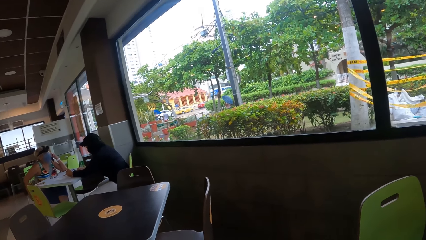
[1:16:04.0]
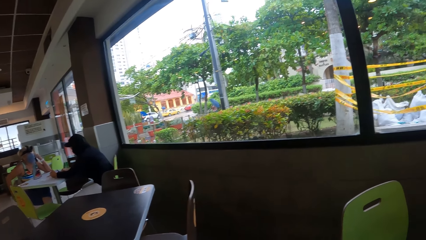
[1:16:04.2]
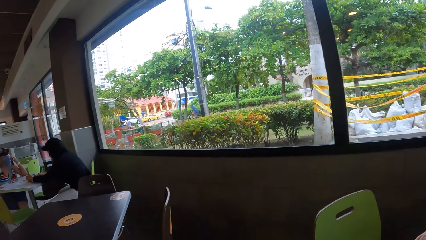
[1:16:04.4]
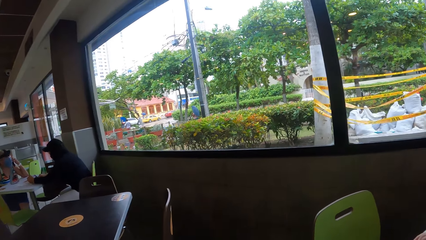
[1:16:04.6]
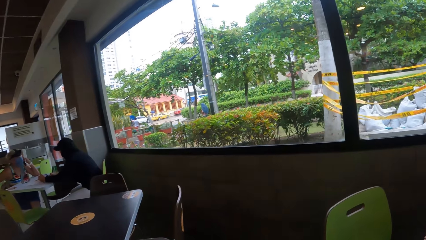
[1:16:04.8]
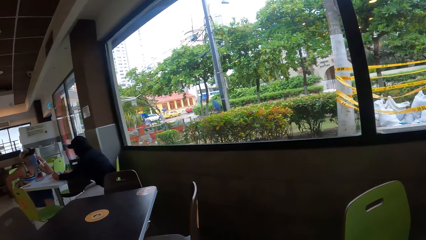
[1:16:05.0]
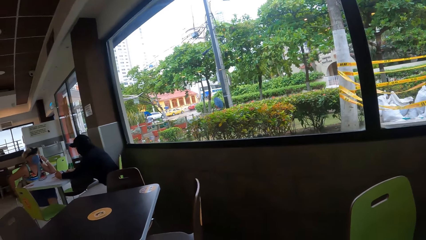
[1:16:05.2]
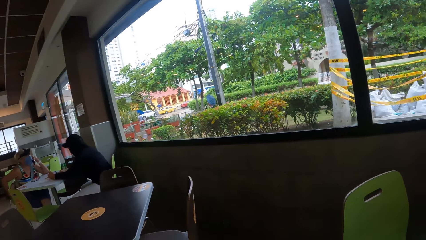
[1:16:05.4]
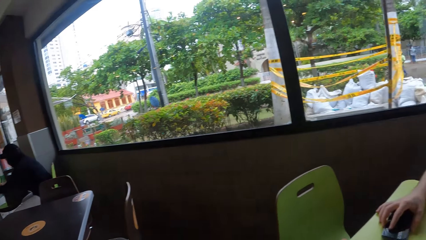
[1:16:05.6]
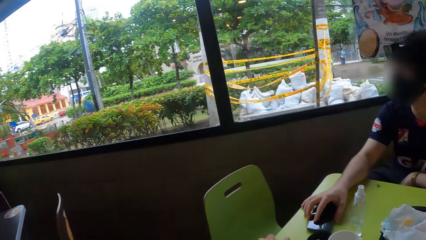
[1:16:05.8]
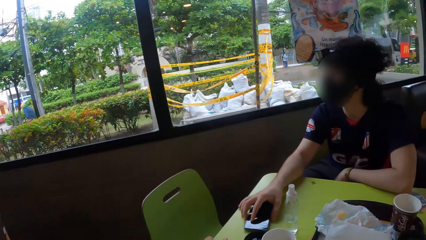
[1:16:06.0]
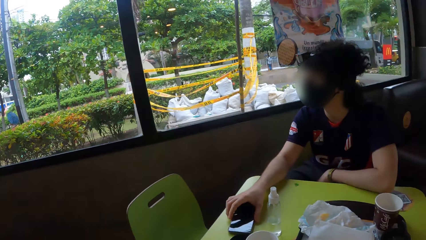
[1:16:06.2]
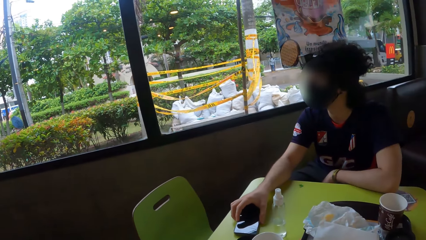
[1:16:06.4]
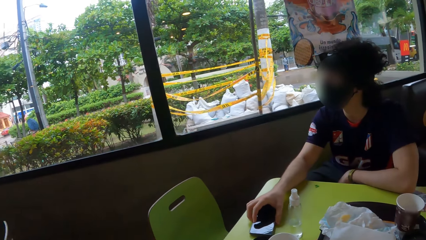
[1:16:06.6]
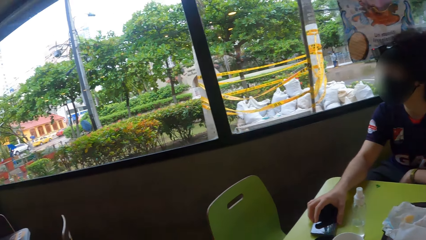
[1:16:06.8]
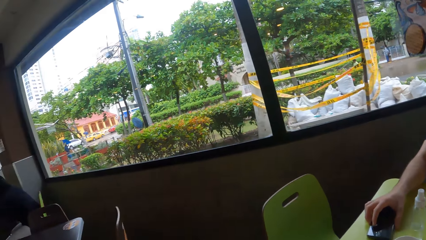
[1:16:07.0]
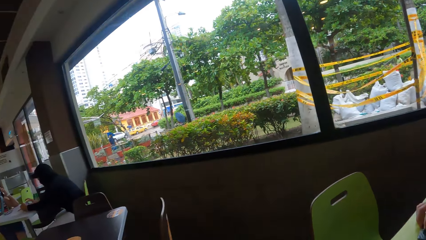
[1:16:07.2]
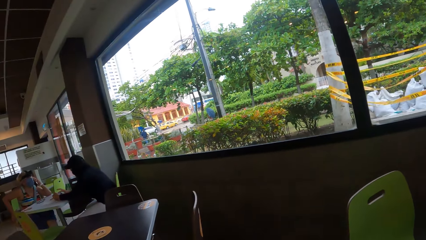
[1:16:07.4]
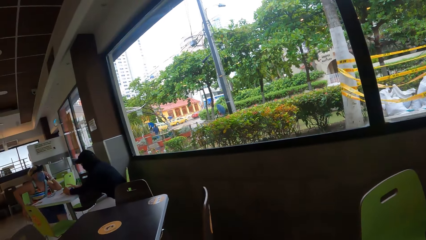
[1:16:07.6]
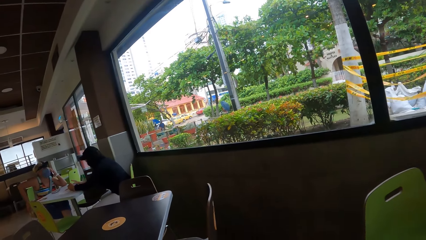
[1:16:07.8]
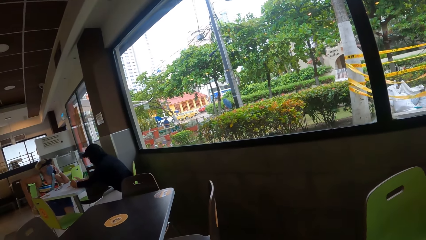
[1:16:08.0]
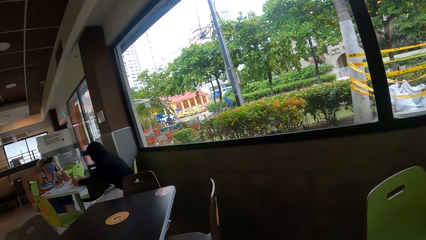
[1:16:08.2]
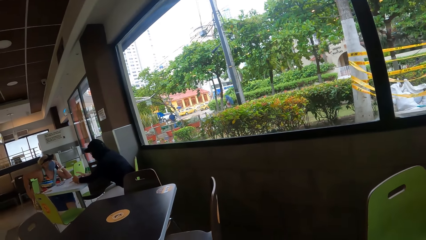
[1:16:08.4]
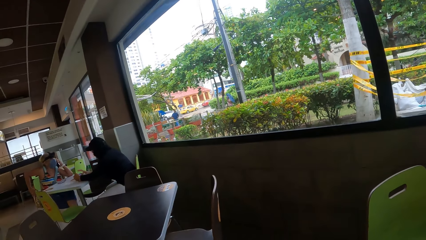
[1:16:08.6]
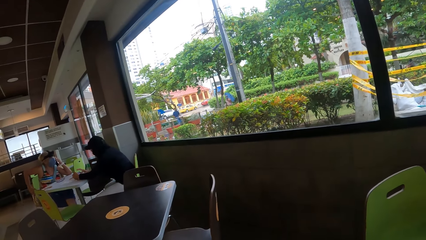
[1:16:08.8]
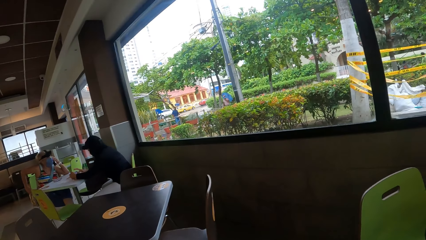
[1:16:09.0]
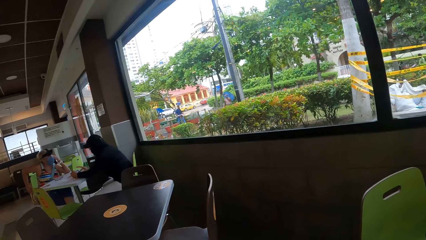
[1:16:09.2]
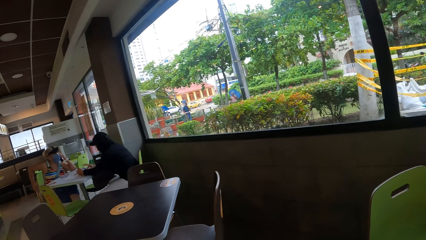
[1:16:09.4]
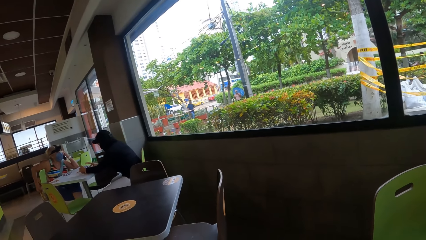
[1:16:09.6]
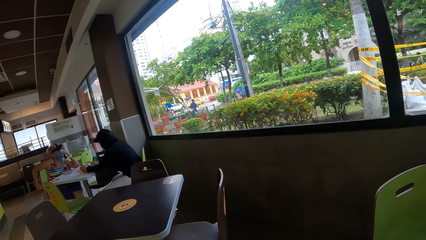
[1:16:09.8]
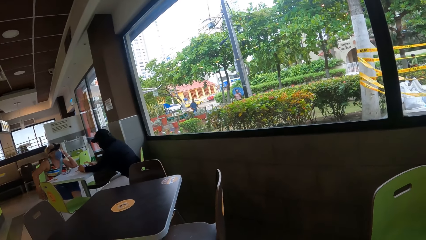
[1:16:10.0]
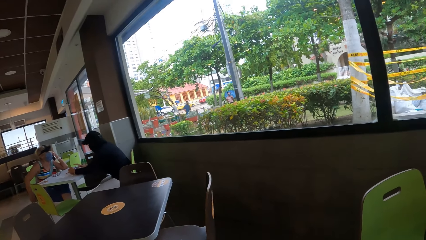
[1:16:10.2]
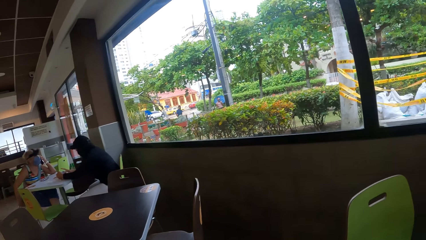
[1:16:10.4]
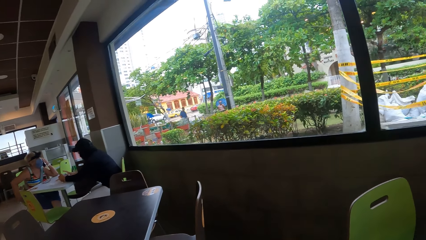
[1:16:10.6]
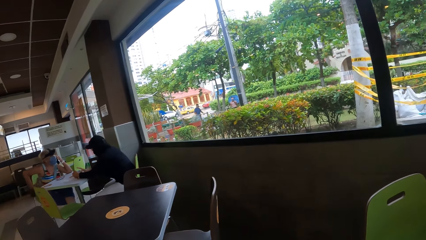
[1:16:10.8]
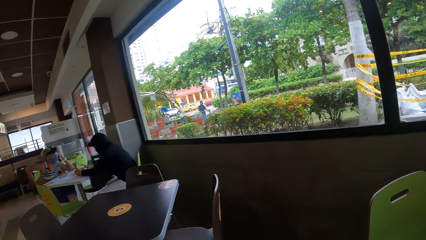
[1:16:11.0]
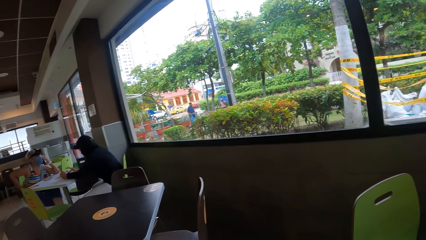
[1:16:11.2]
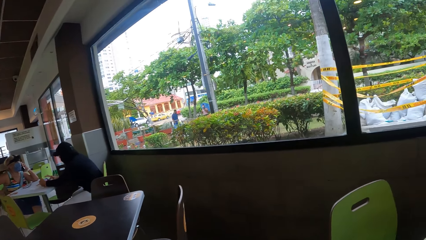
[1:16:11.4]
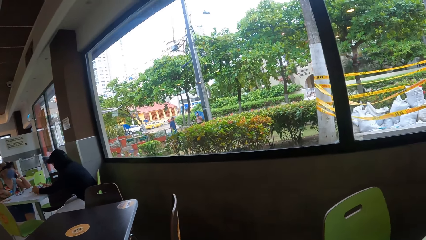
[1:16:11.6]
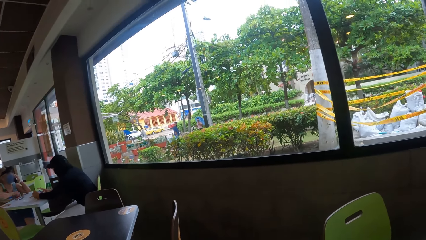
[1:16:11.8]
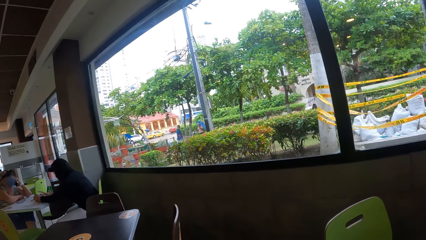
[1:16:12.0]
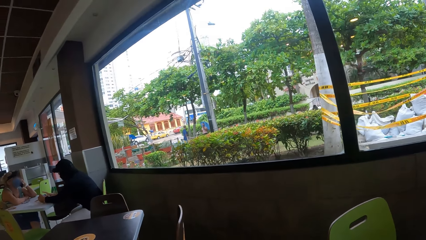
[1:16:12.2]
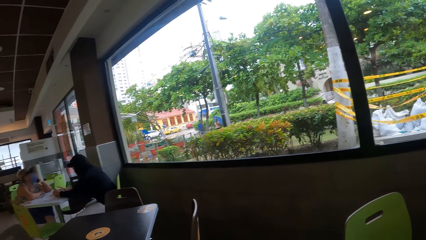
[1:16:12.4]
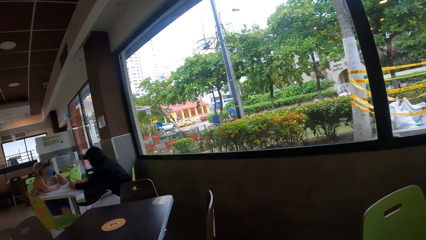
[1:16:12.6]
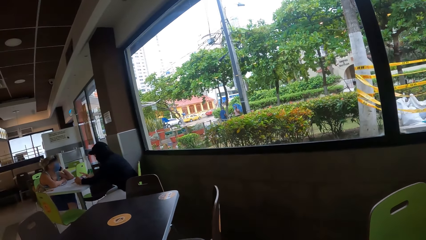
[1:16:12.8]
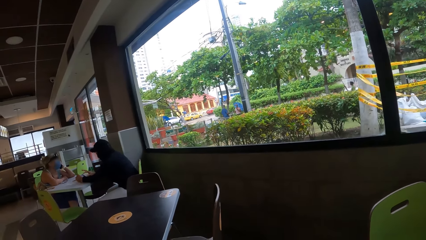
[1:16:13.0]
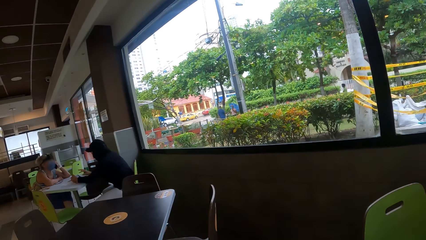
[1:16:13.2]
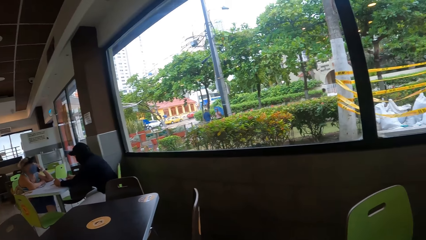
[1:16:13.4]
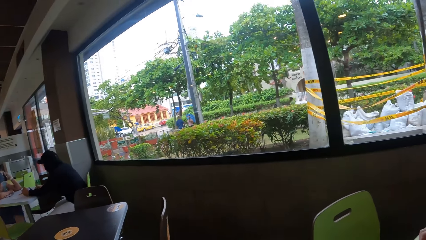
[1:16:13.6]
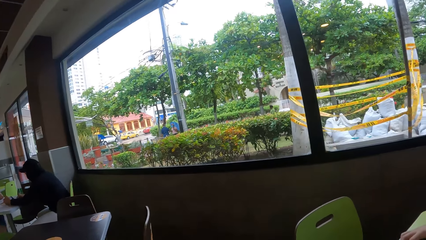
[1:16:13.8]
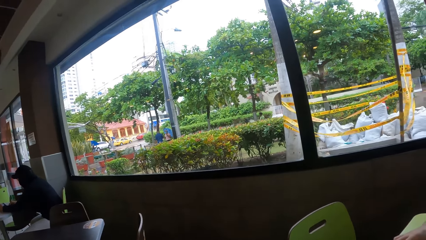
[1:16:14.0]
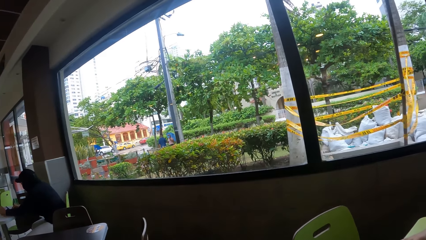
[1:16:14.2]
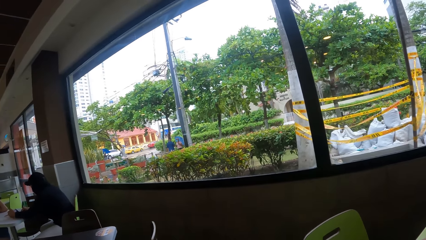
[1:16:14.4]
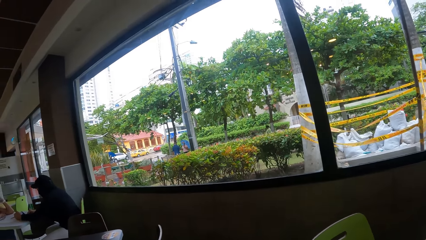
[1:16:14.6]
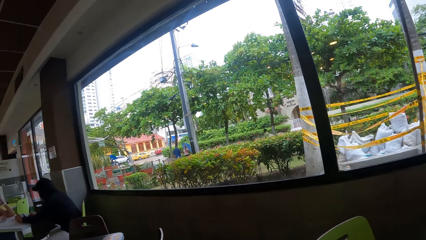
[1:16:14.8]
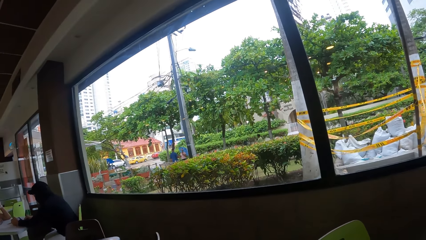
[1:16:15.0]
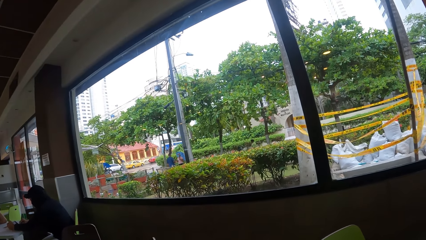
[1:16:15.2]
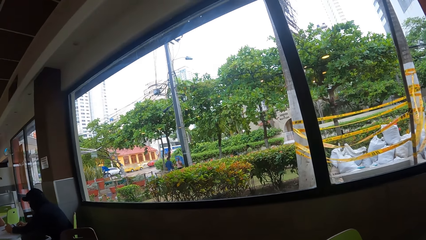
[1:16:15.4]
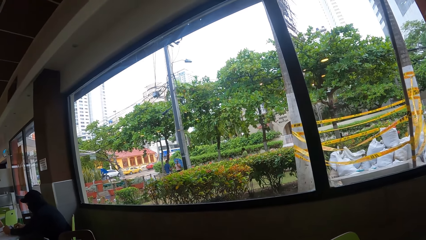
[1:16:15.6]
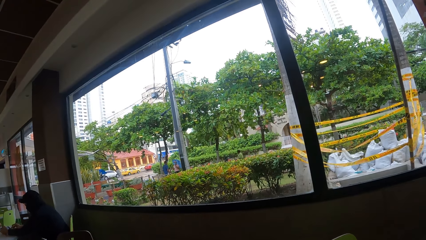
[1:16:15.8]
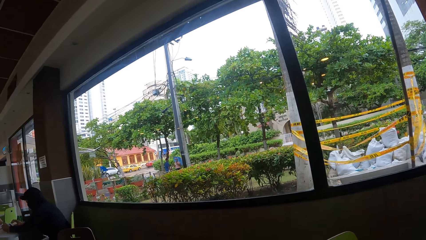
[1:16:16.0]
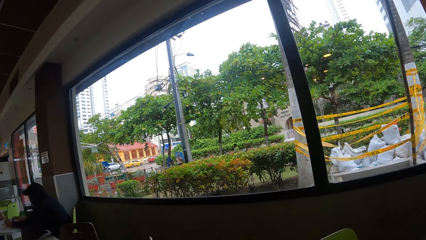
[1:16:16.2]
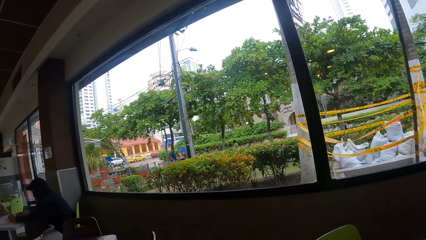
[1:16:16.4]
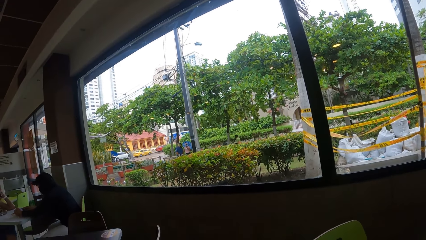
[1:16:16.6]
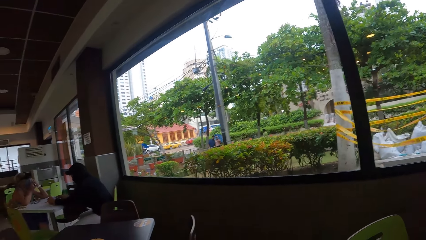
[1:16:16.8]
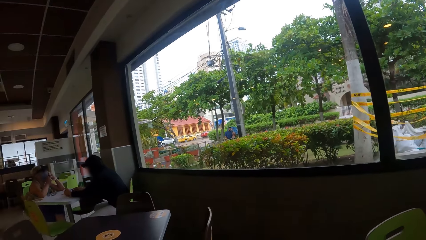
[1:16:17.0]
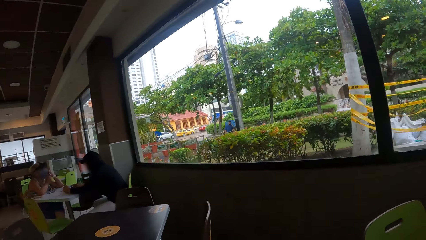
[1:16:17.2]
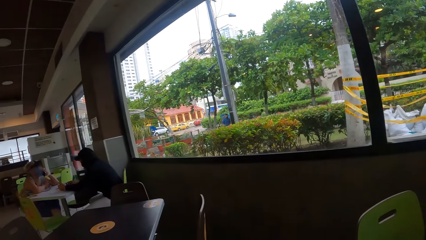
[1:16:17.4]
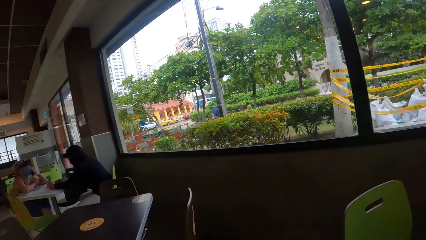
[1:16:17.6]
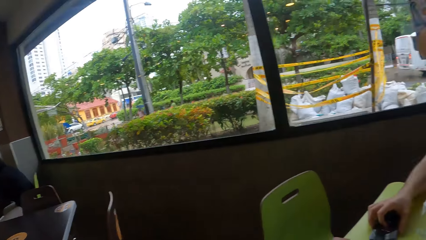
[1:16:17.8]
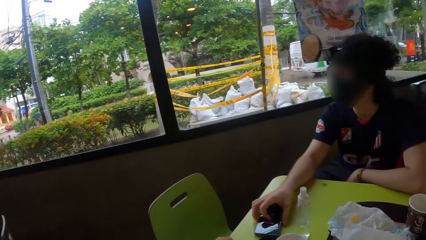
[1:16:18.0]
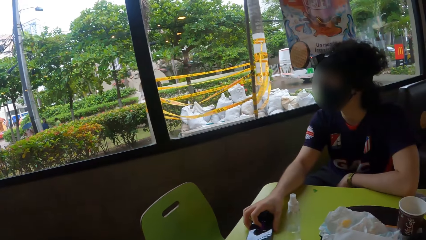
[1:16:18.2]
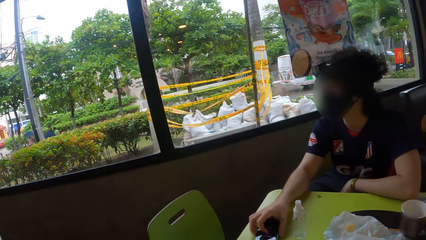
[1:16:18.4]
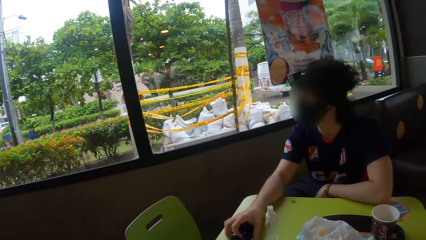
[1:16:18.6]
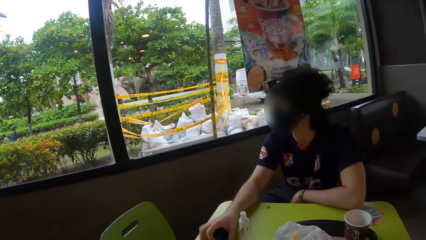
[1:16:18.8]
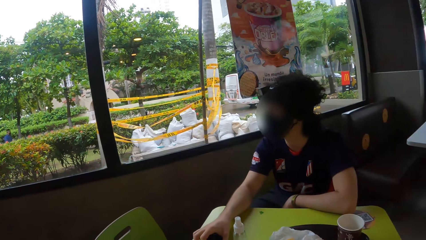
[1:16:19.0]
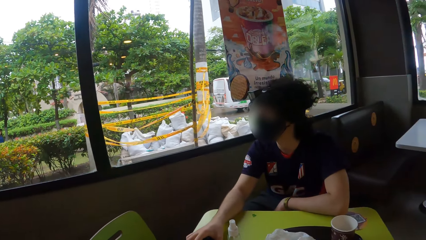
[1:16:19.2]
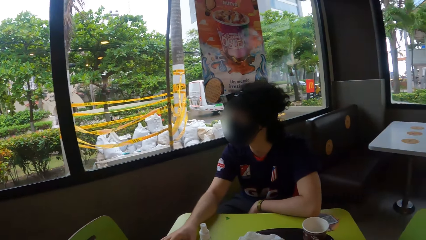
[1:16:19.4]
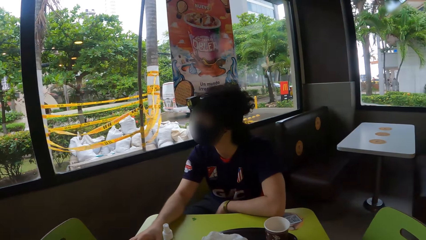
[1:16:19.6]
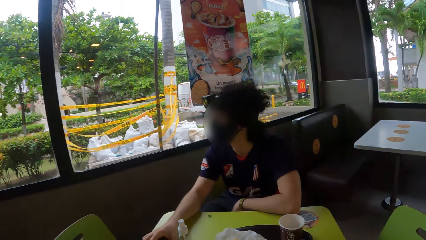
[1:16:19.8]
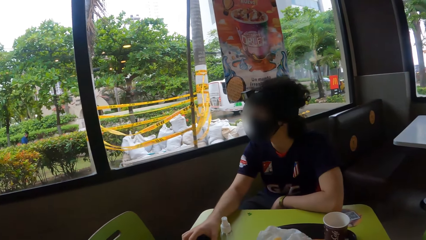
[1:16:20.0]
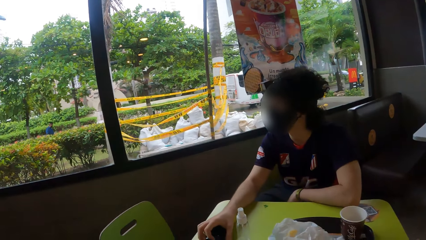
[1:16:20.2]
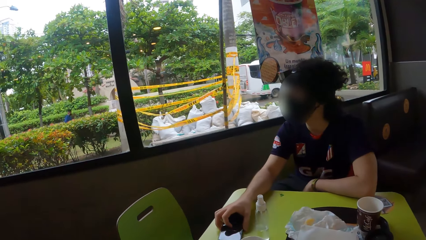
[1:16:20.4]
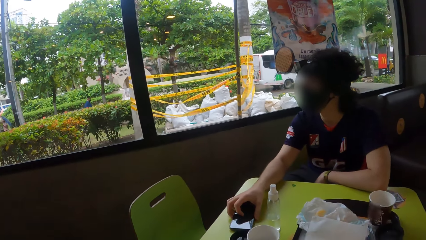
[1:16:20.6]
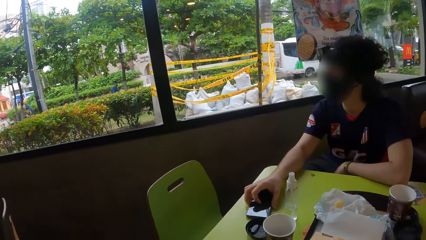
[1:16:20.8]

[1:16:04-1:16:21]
The camera wearer turns around. A woman talks on the phone. A man holds the phone on the table.
